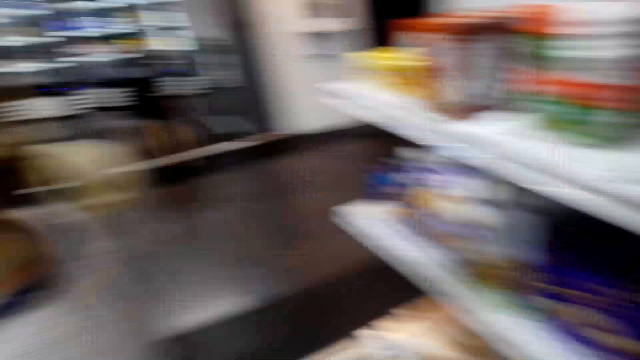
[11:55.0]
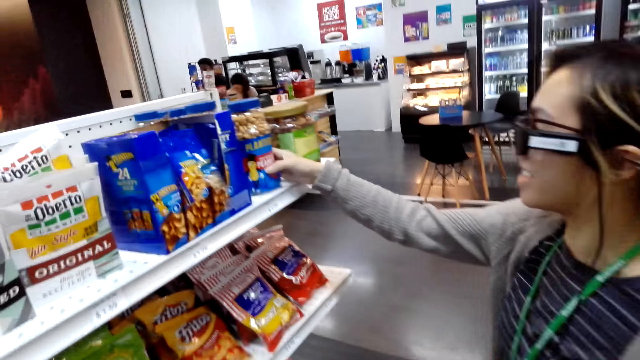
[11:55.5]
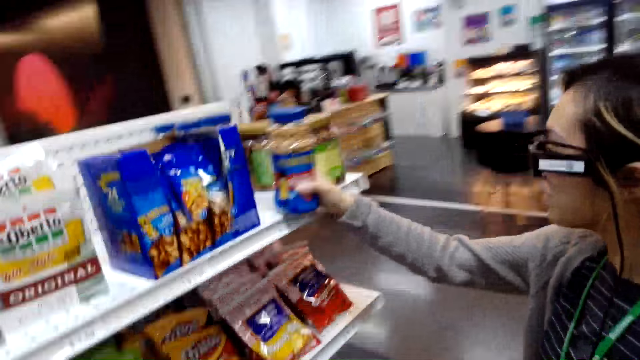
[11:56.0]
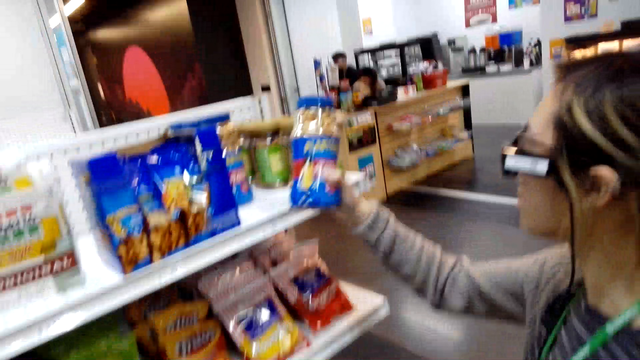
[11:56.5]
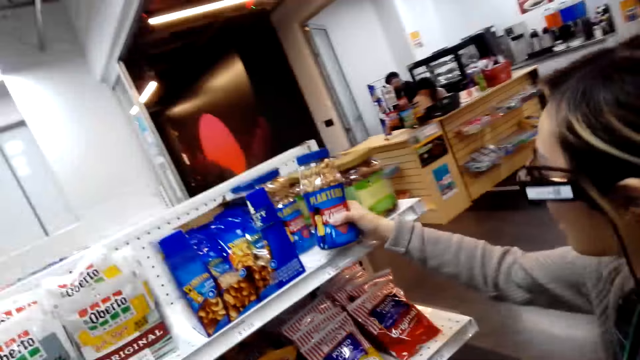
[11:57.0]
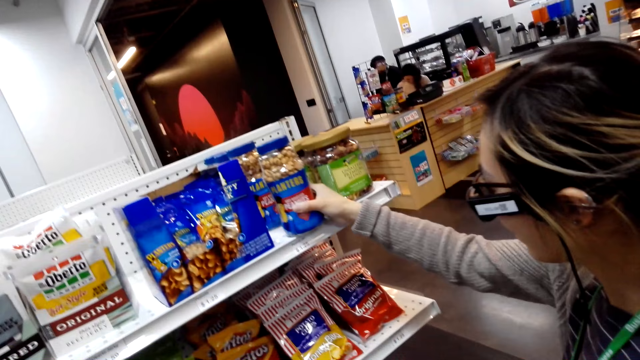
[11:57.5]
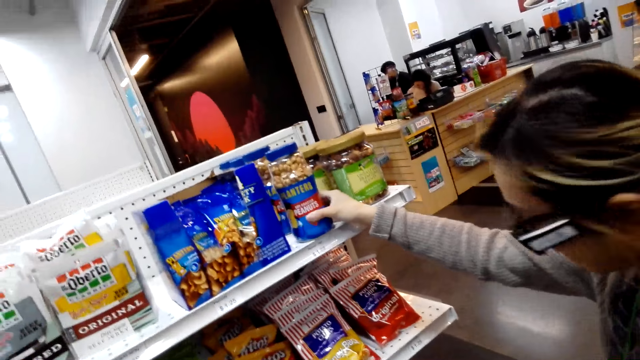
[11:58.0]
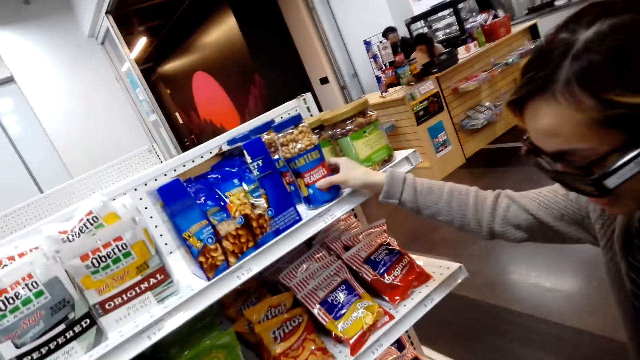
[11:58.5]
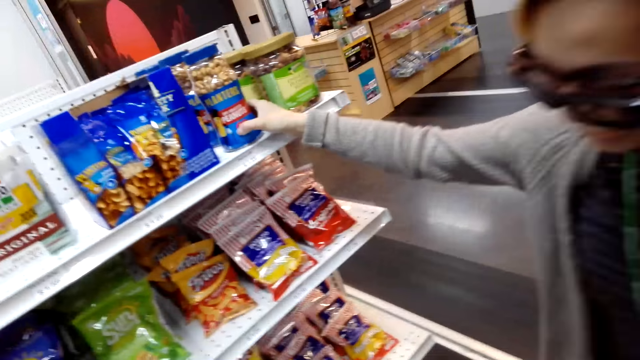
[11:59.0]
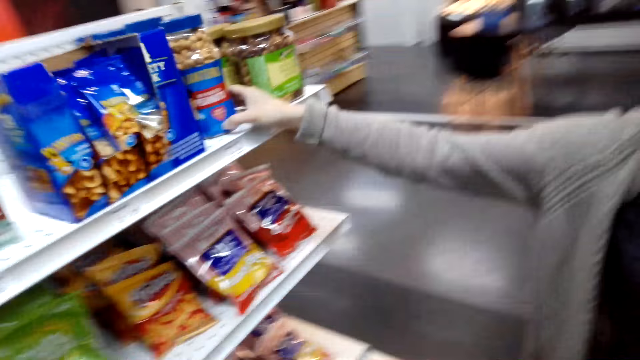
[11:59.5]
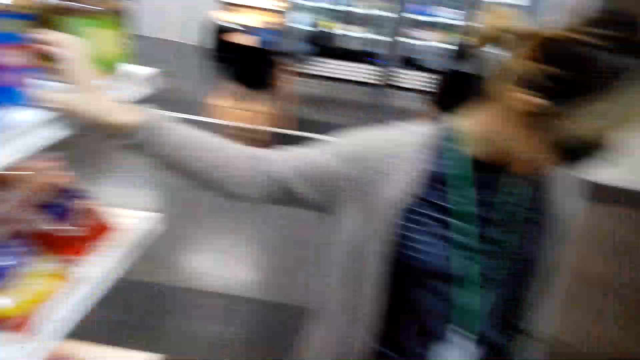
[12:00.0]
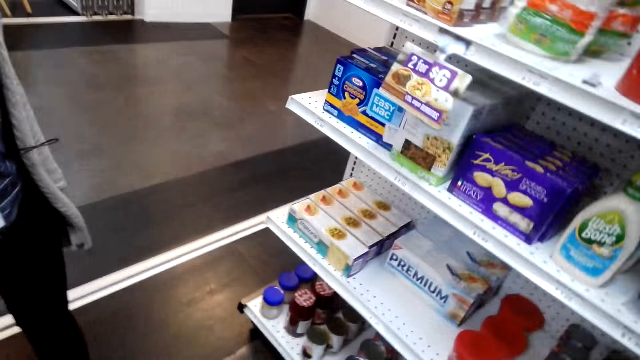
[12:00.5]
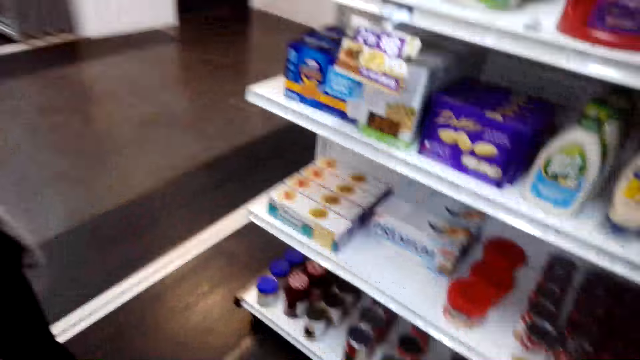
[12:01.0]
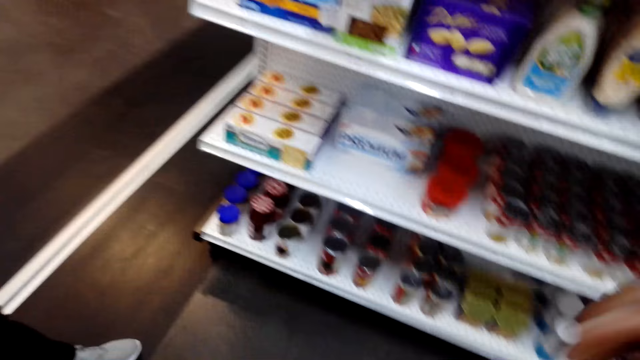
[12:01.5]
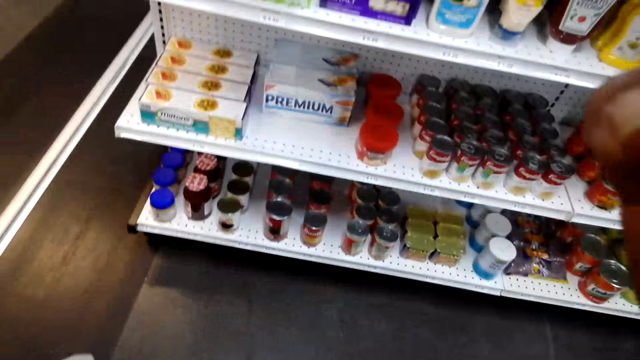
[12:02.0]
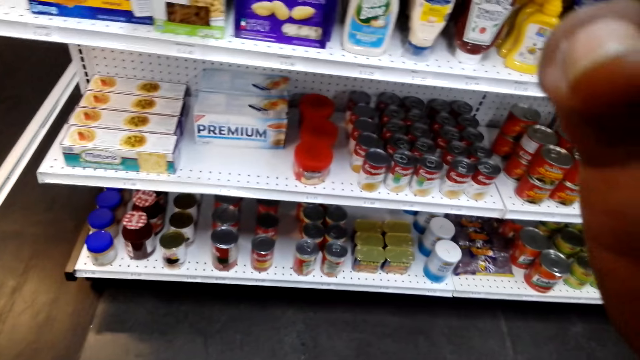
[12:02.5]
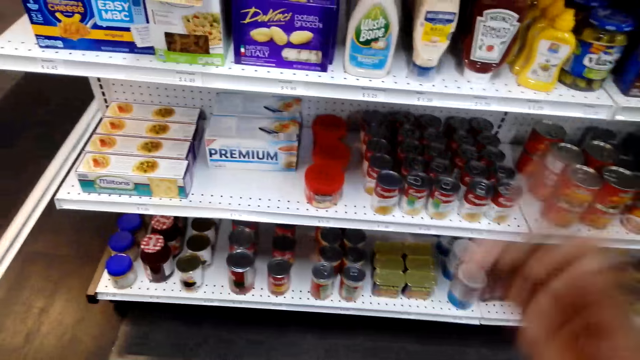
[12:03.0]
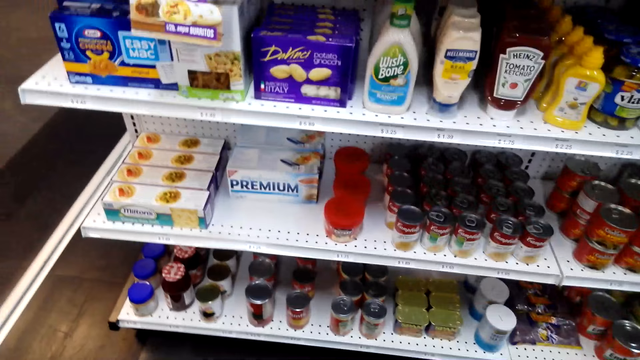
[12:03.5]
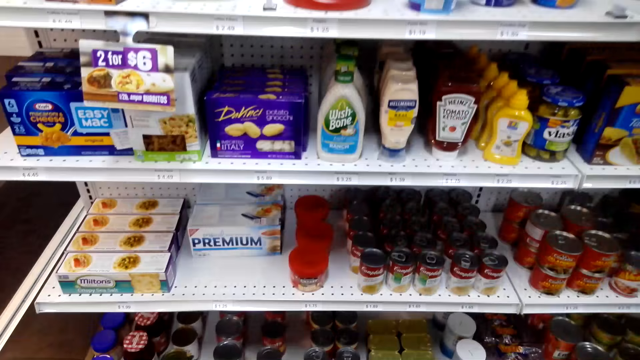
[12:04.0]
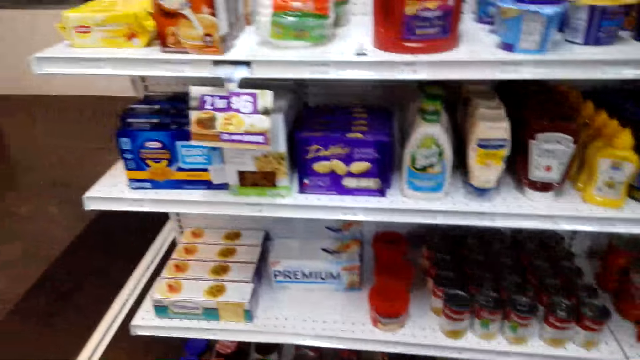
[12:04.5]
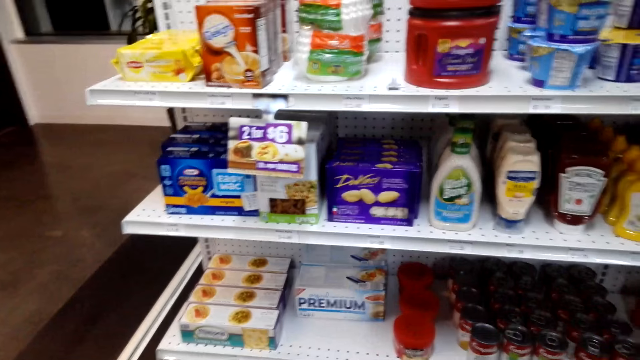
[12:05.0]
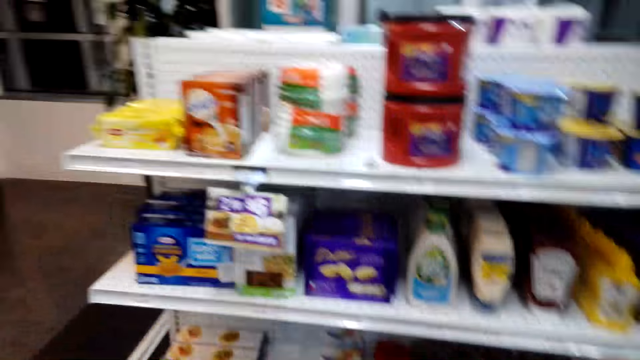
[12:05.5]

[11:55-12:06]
A woman checks on the crackers. The camera wearer picks peanuts. They look around the shelves.

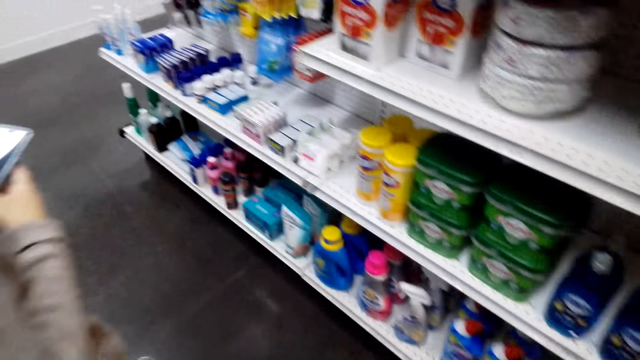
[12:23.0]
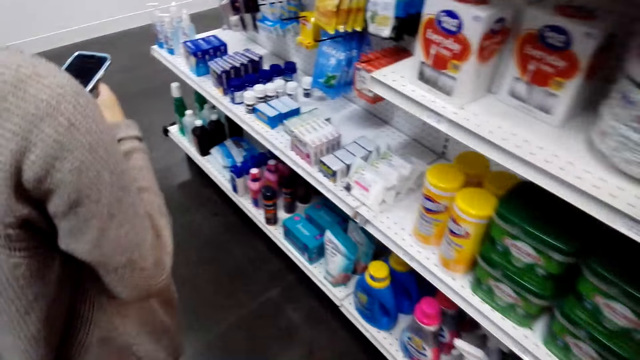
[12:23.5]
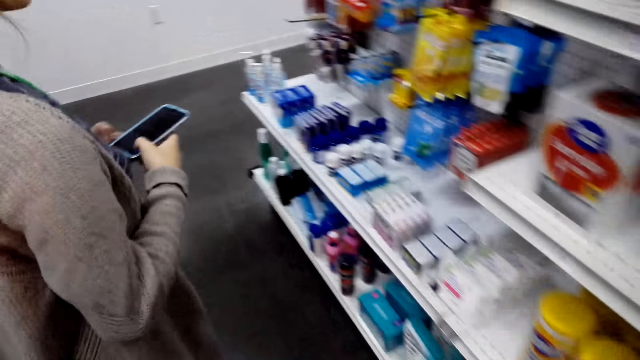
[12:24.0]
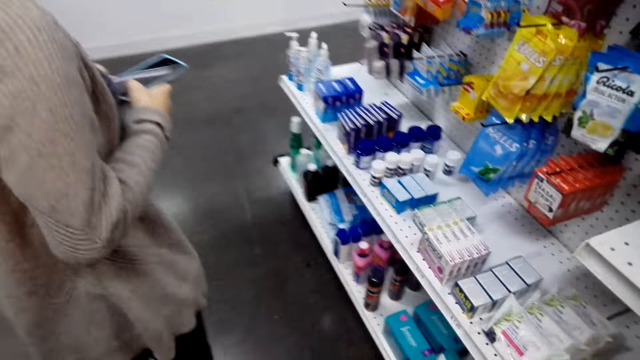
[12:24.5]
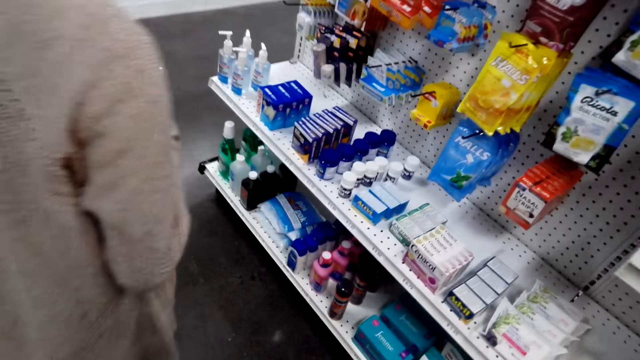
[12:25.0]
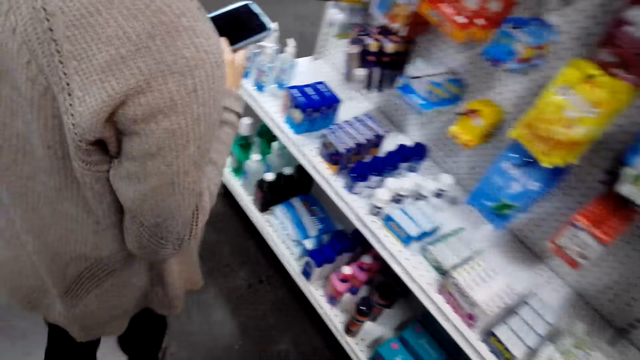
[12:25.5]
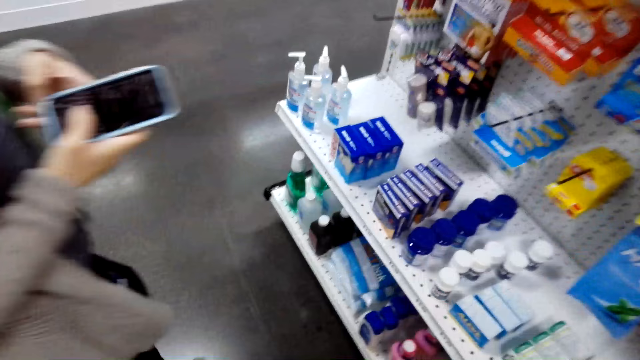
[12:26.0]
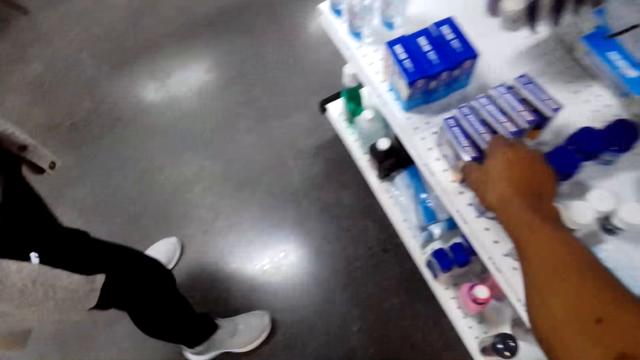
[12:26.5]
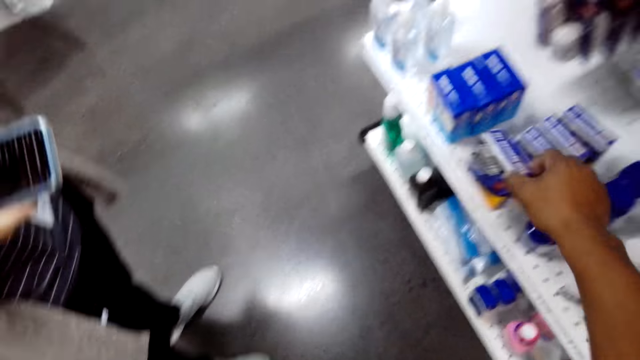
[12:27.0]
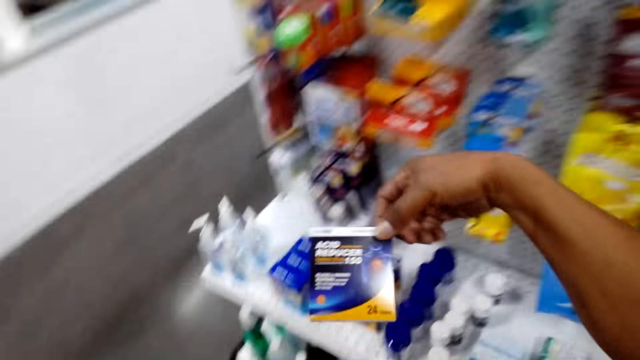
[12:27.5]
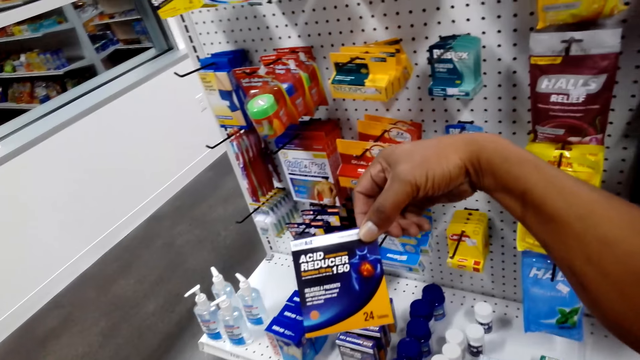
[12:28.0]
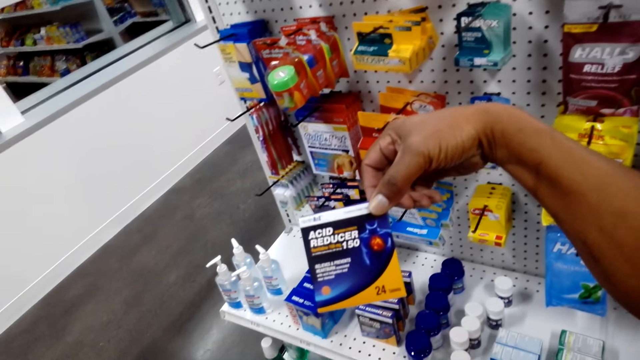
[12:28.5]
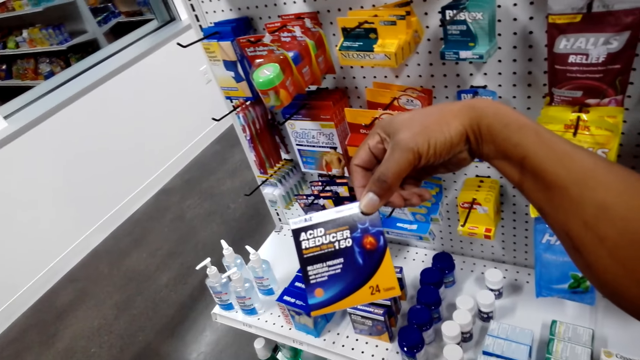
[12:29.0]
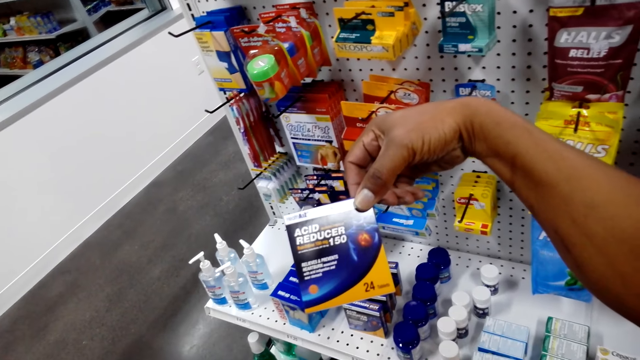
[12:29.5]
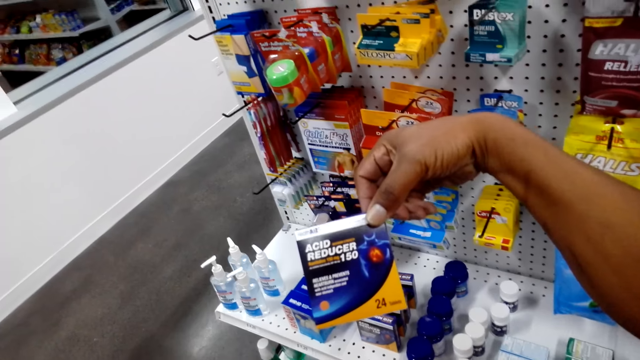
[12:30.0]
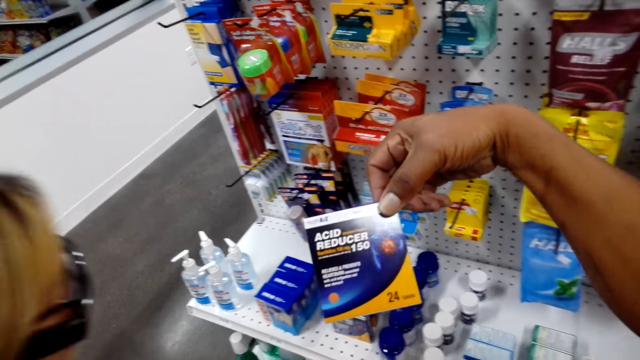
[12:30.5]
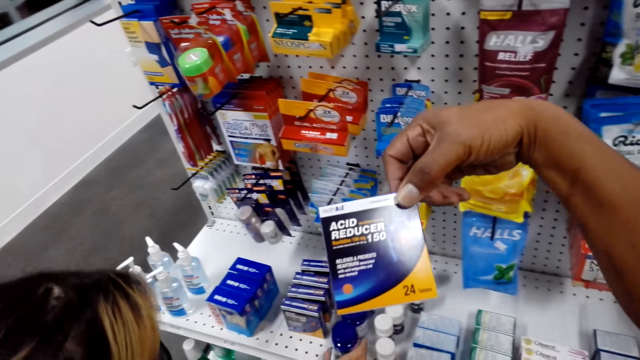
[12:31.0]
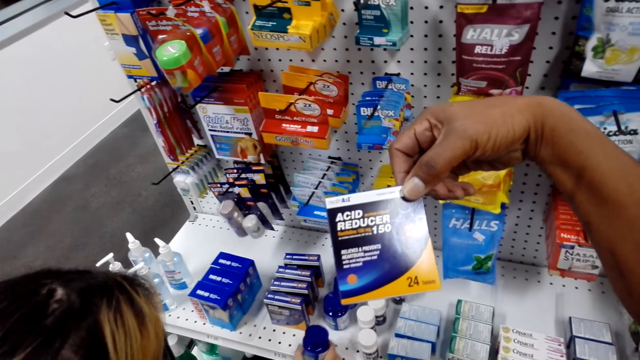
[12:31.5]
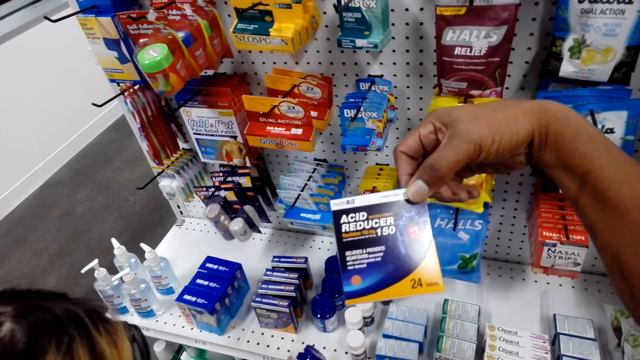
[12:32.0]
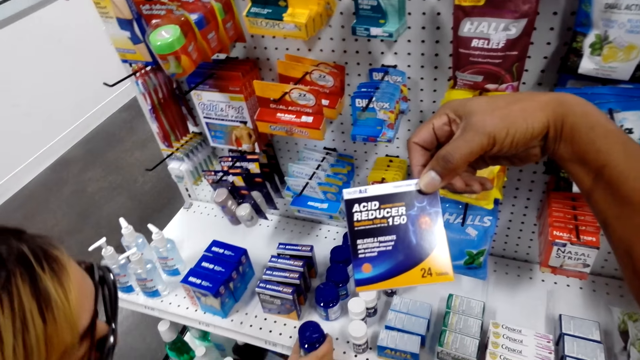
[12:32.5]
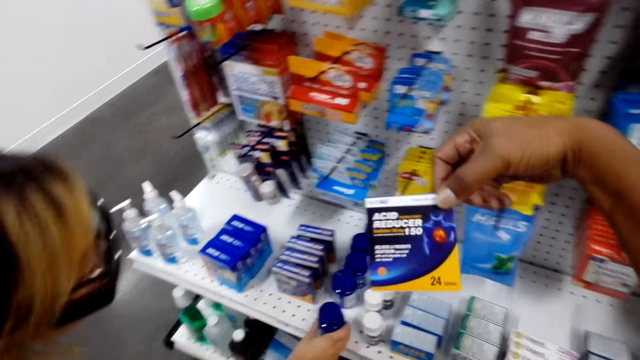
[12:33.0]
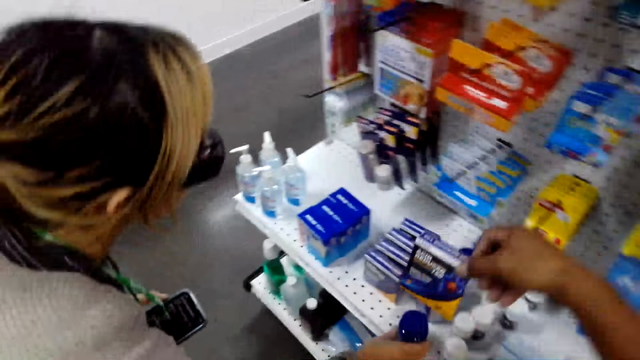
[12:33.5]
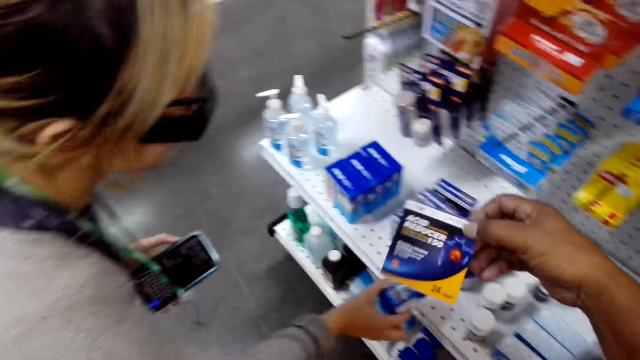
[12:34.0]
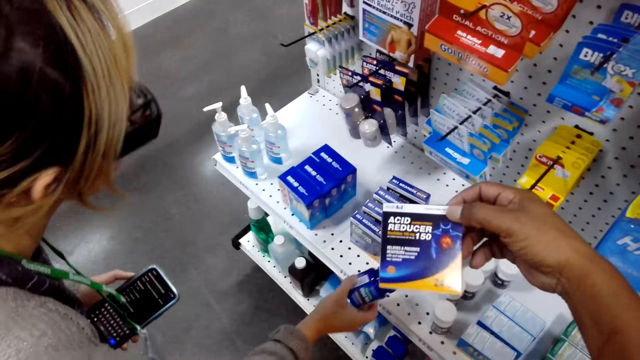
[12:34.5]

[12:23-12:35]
A woman operates a phone. The camera wearer picks an acid reducer packet. They read on the packet.
